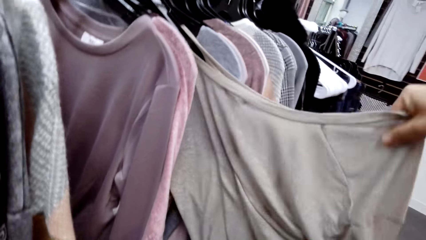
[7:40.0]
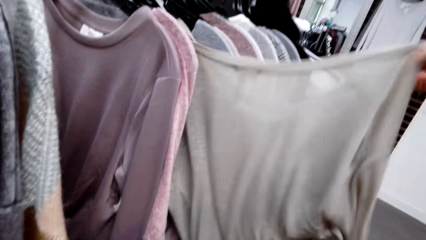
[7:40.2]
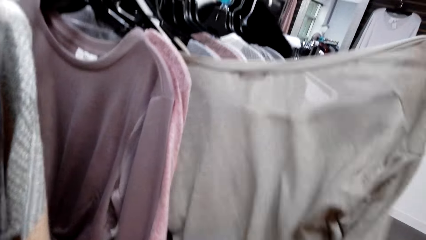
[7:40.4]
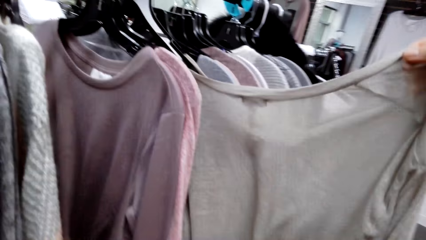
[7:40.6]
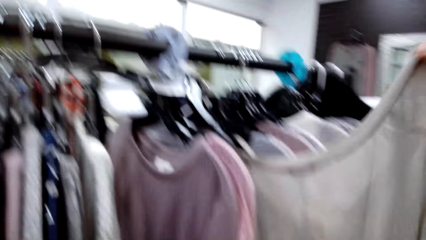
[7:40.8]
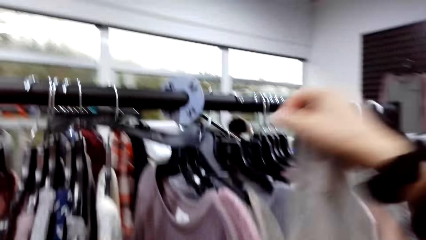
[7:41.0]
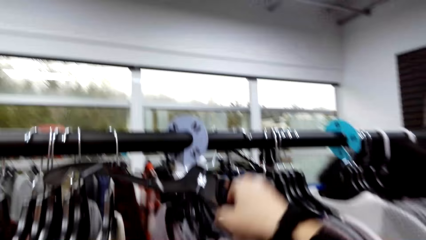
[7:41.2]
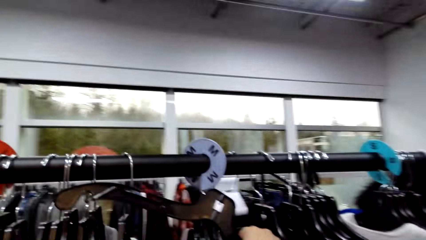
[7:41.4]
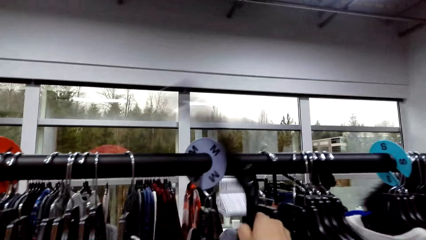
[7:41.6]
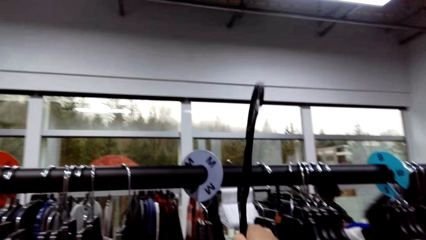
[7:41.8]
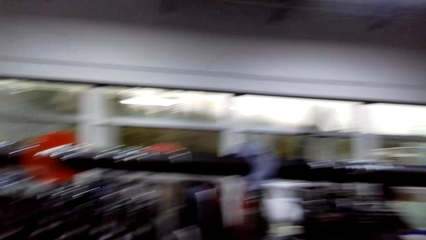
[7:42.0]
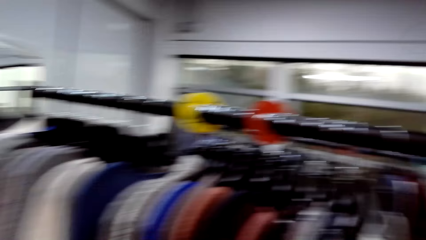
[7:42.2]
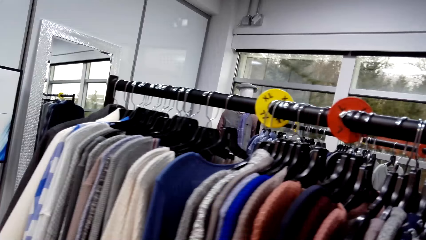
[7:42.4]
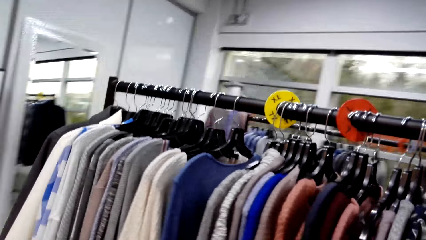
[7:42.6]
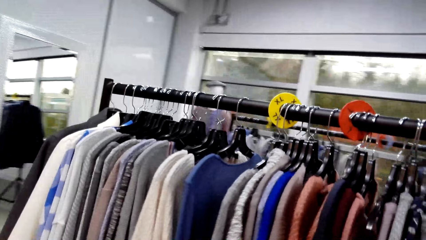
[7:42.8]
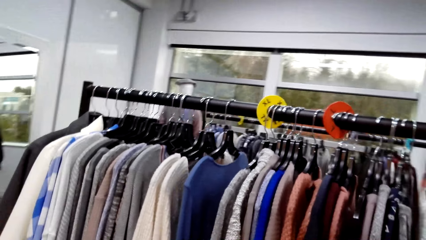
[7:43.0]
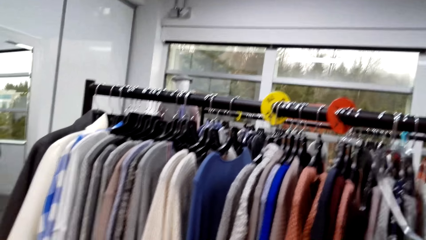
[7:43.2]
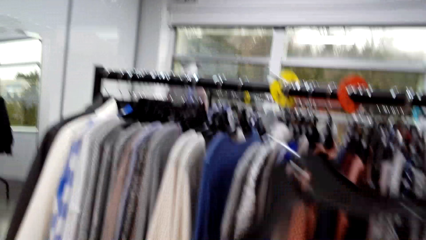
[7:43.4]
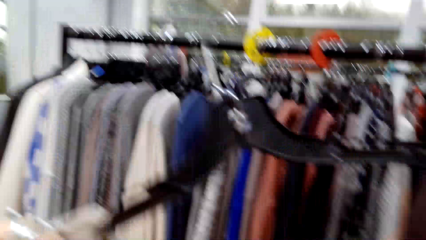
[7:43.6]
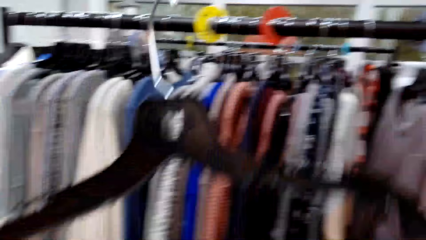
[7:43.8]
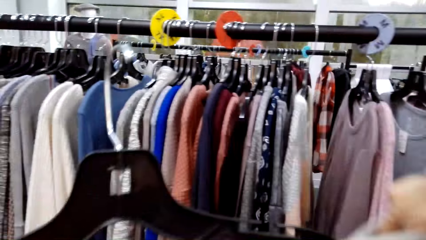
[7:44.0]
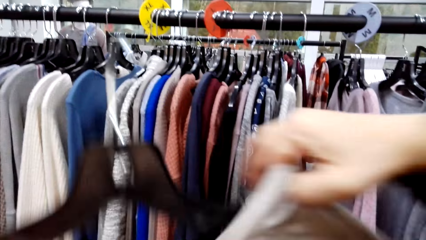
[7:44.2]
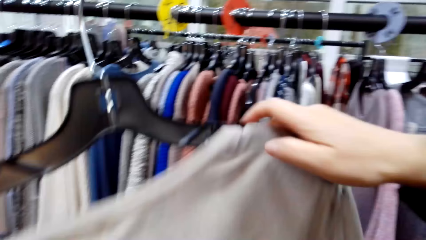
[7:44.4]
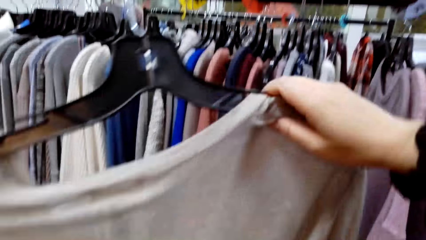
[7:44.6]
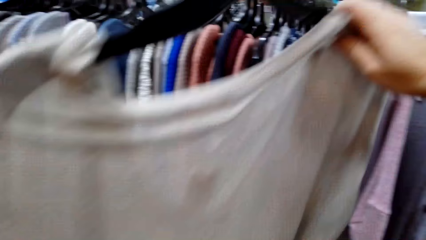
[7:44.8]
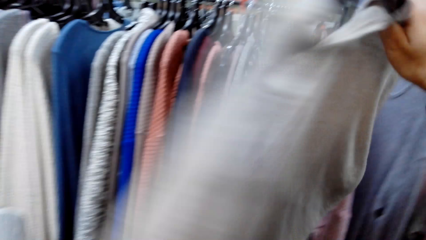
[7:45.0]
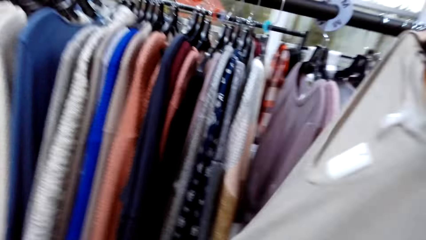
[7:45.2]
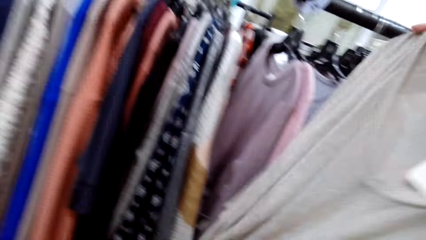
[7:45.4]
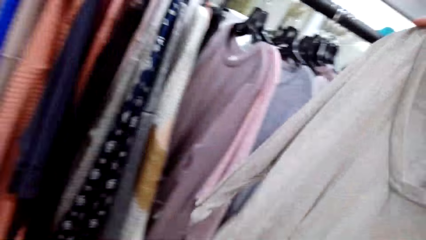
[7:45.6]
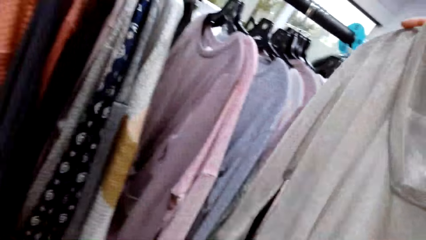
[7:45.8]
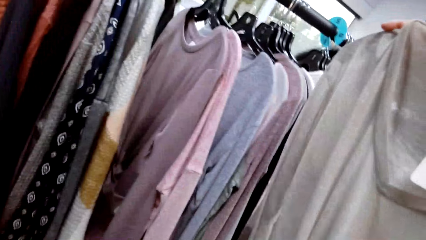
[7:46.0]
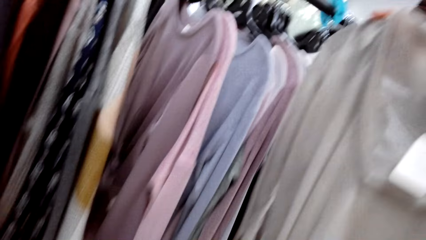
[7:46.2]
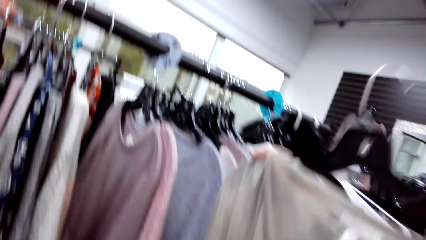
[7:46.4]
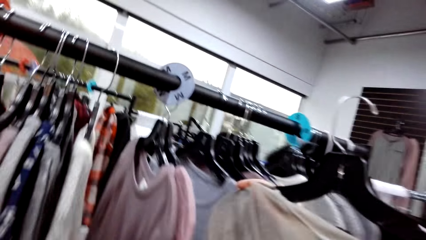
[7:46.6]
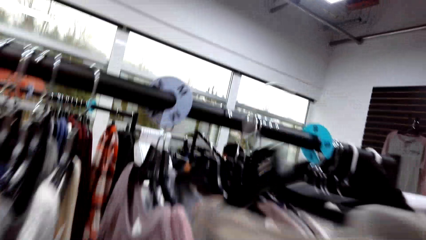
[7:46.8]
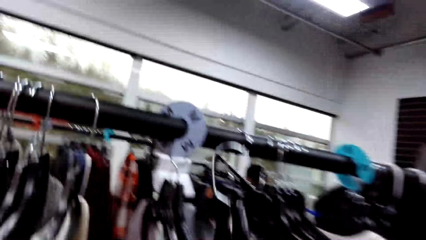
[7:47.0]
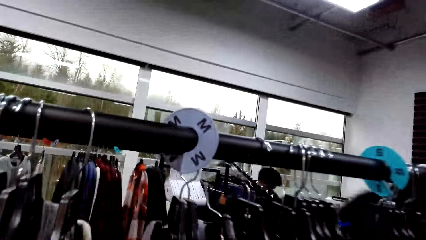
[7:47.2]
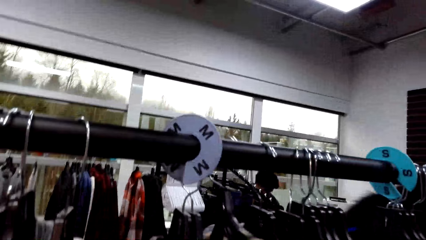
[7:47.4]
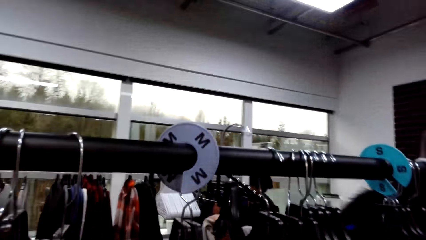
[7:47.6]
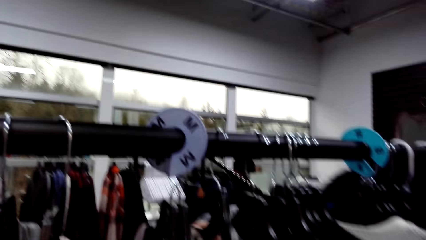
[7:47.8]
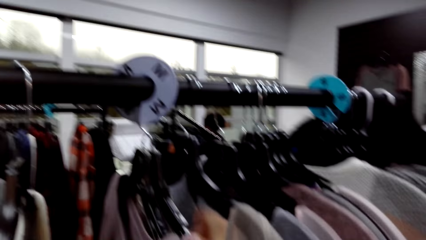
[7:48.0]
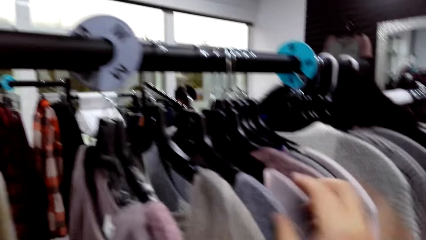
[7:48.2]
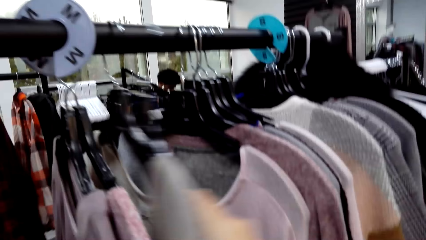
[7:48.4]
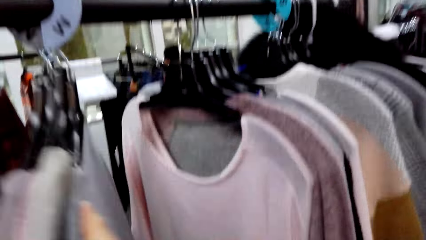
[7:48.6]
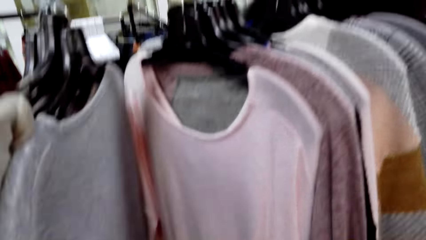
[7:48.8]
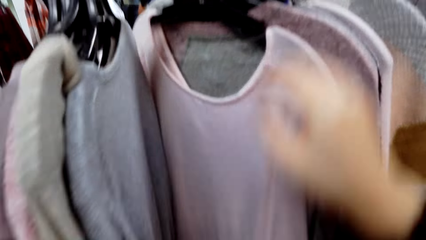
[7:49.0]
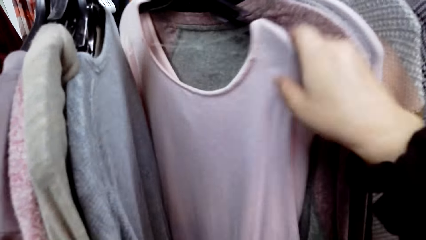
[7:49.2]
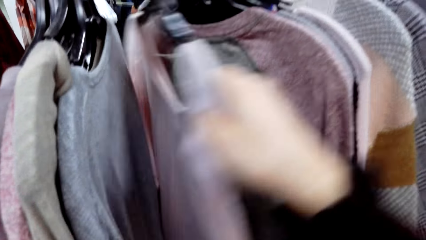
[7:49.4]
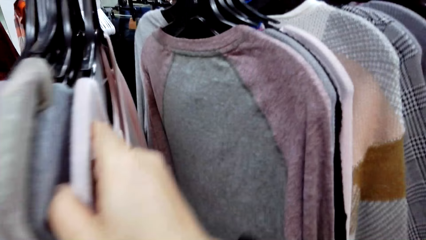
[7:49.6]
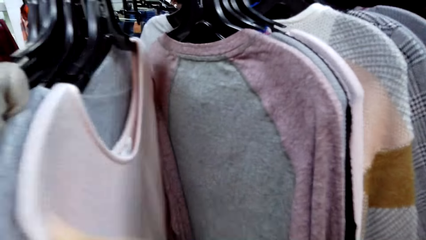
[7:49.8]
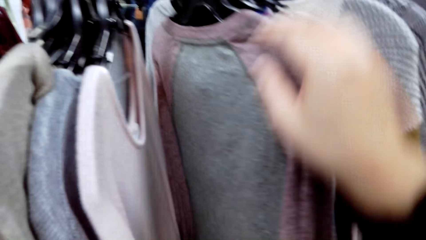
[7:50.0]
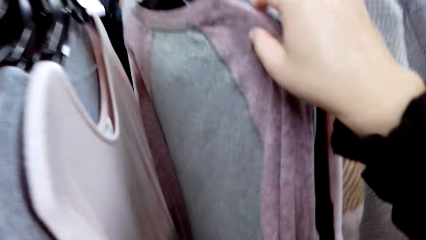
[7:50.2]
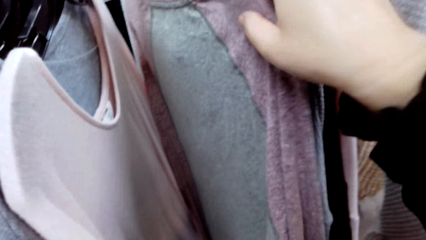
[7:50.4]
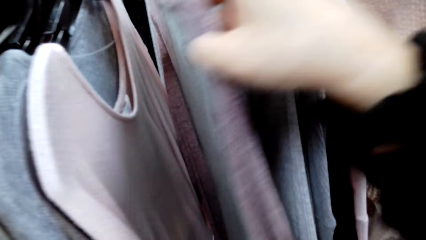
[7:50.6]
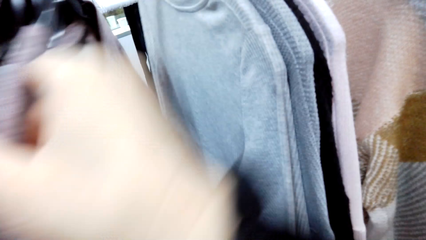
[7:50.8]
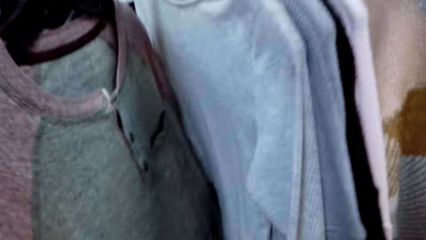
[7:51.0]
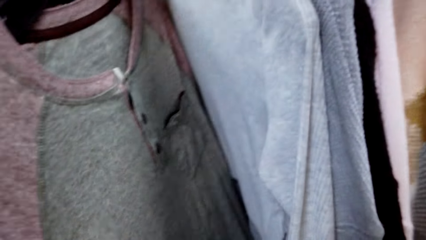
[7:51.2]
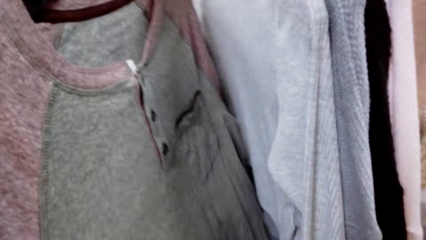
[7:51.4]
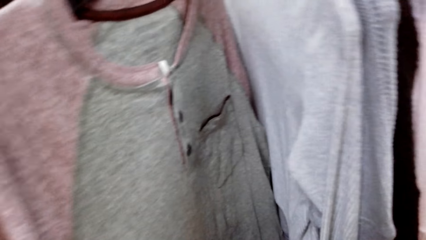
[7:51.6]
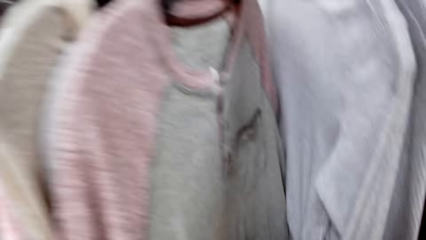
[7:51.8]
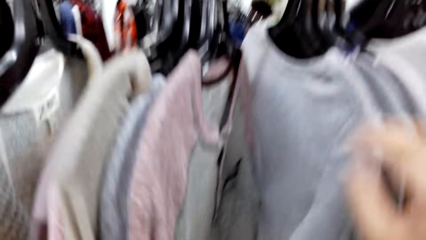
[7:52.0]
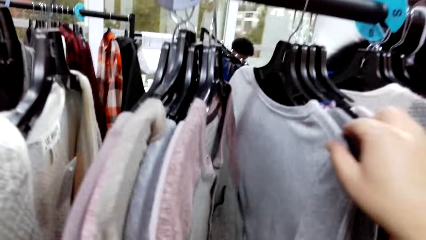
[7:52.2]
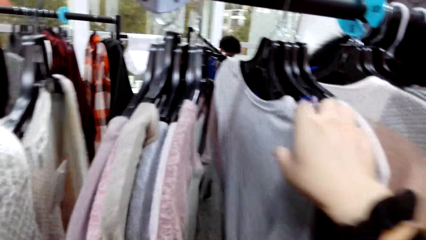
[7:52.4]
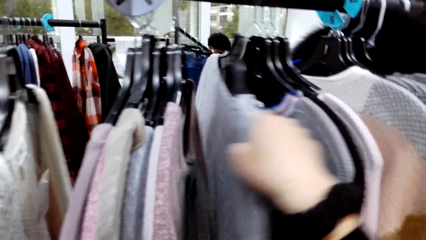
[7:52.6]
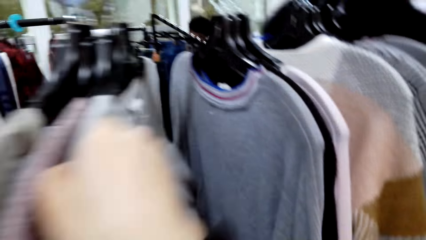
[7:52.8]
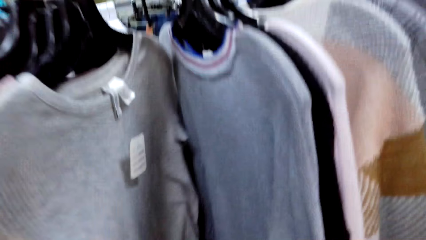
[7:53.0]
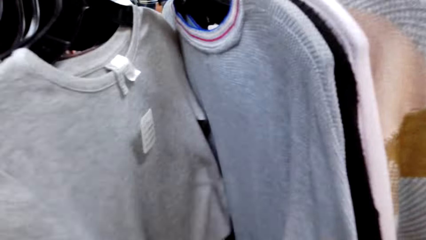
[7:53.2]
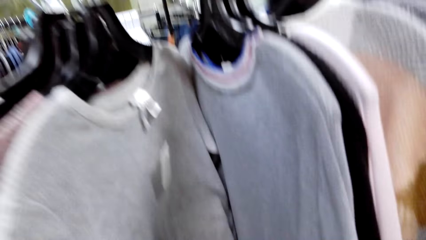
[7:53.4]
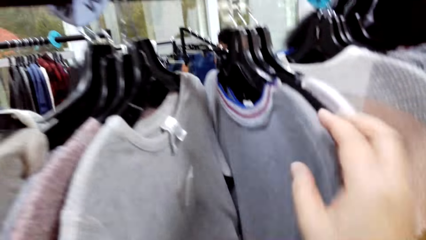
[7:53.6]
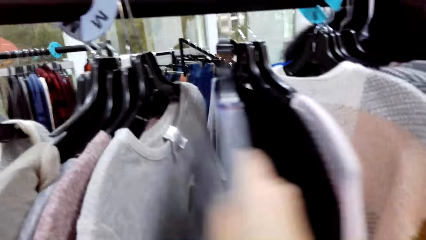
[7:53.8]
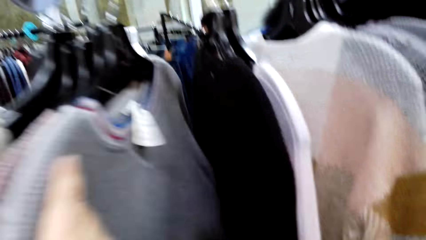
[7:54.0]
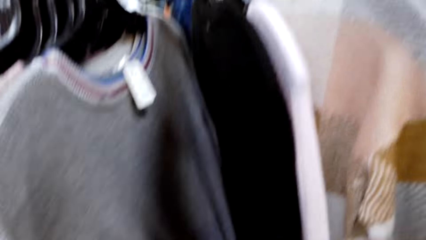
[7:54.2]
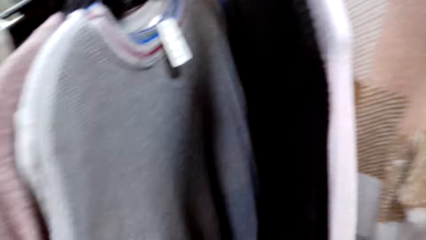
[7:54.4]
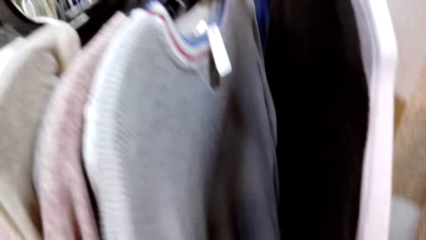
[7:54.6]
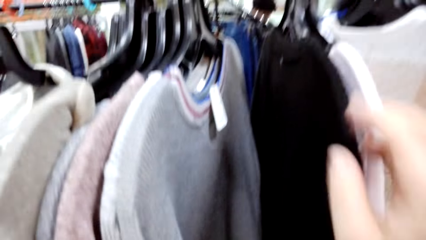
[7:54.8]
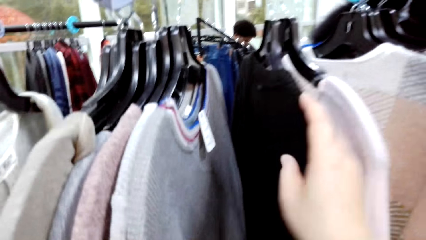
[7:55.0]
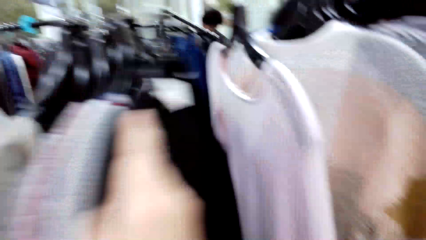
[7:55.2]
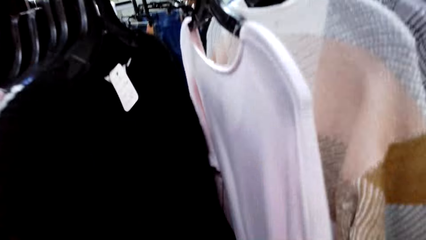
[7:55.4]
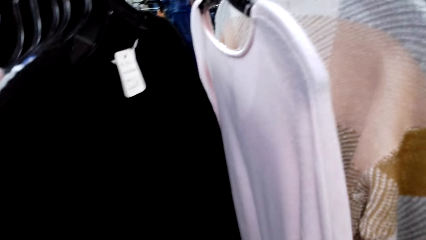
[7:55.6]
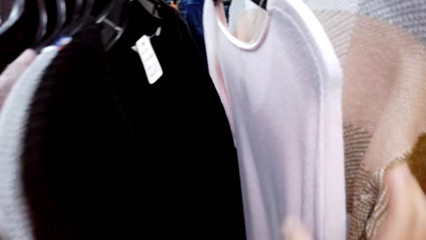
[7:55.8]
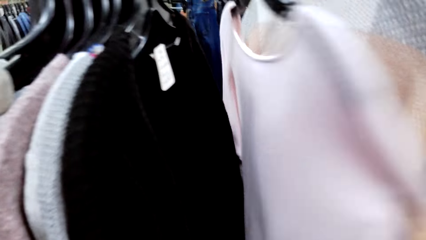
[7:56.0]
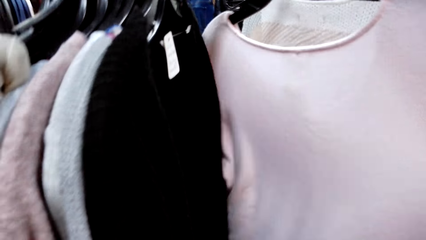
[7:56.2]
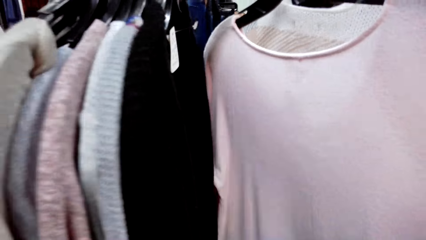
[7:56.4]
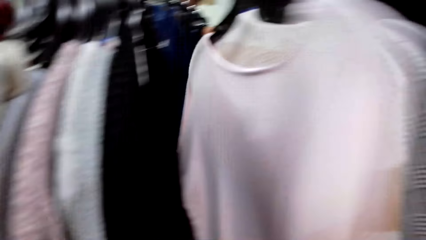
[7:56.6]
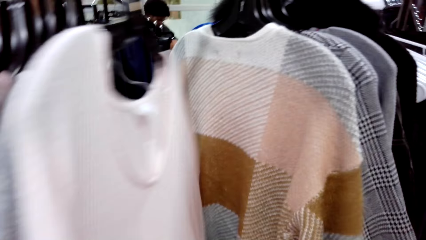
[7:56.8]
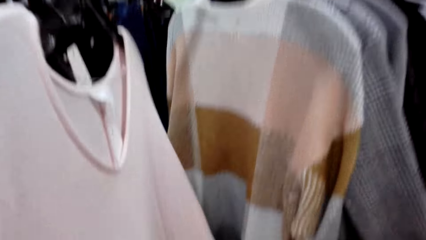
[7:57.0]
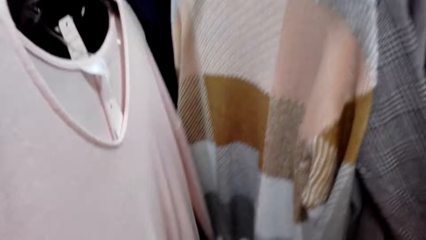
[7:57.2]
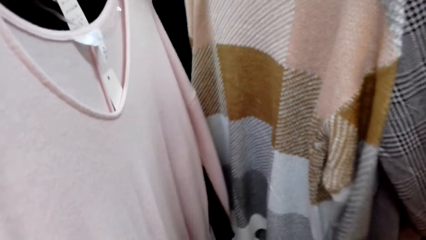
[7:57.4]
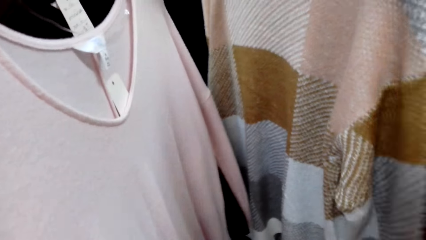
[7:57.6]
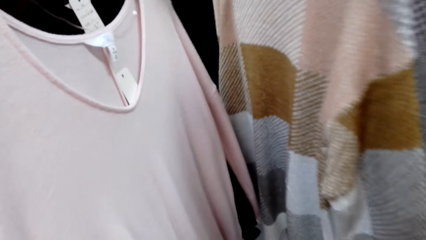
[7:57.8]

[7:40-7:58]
The camera wearer takes a cloth from the cloth bar. They look at the cloth. They put back the cloth on a hanging bar. They look at the clothes. They move sweatshirts on the hanger.
